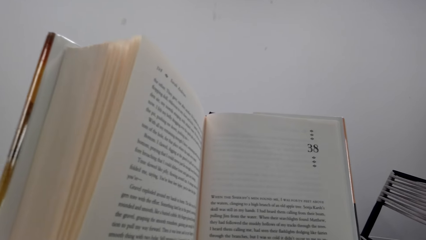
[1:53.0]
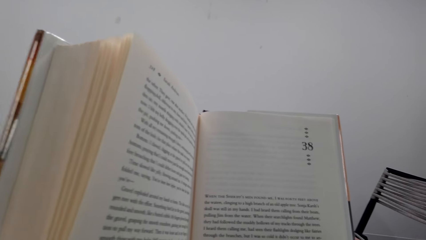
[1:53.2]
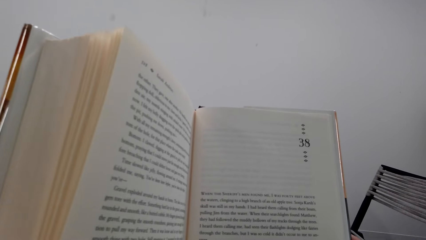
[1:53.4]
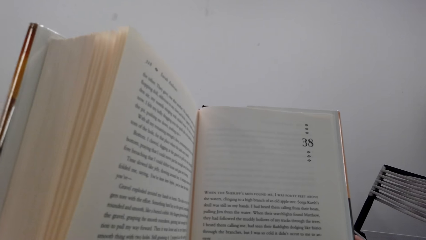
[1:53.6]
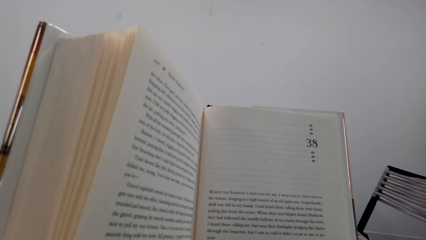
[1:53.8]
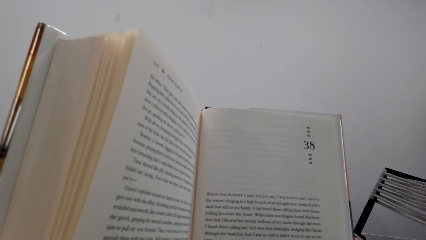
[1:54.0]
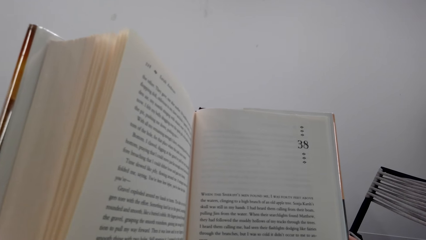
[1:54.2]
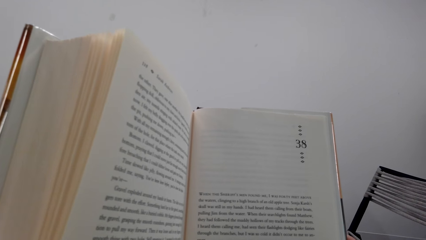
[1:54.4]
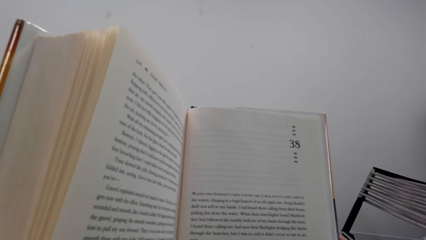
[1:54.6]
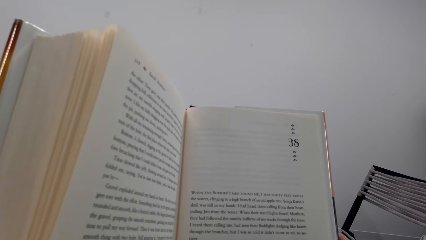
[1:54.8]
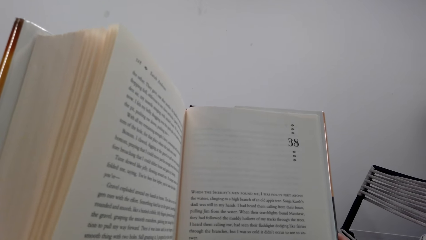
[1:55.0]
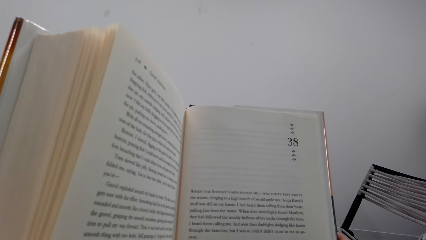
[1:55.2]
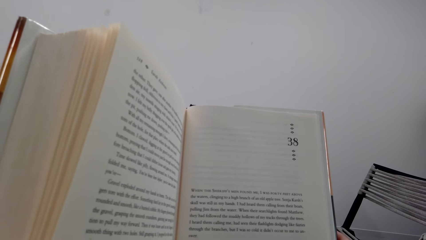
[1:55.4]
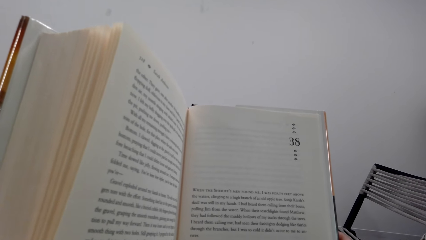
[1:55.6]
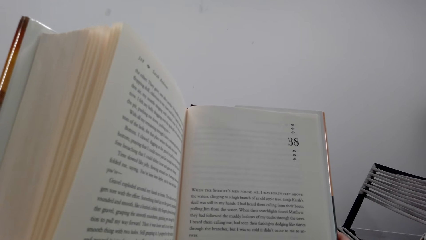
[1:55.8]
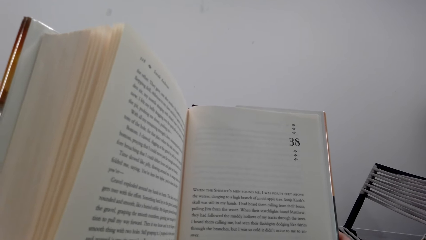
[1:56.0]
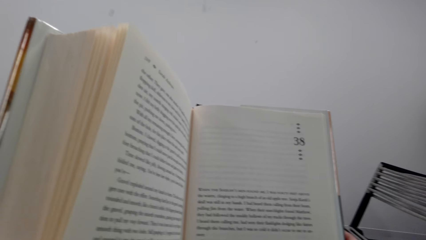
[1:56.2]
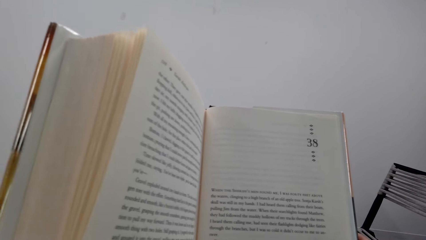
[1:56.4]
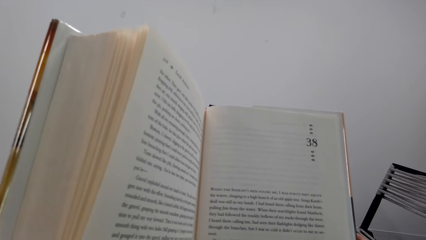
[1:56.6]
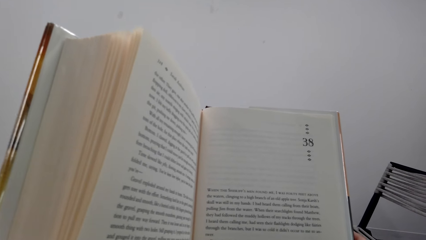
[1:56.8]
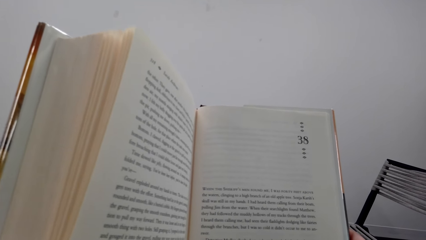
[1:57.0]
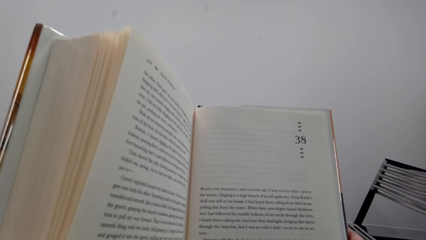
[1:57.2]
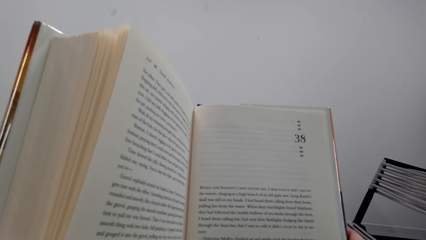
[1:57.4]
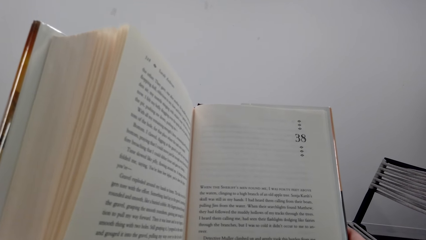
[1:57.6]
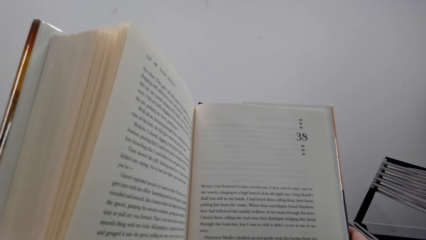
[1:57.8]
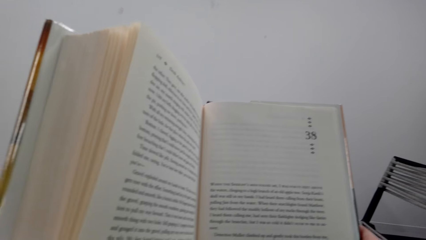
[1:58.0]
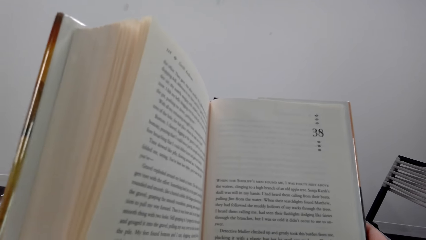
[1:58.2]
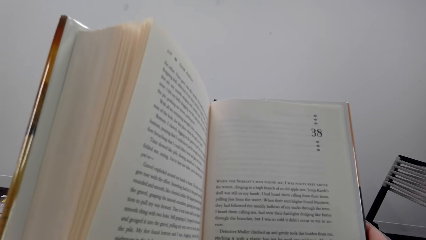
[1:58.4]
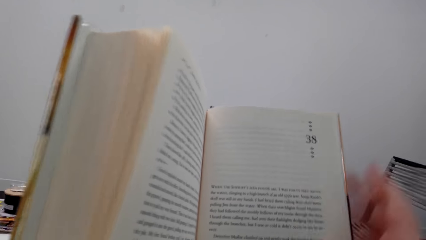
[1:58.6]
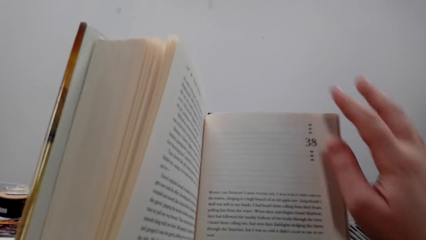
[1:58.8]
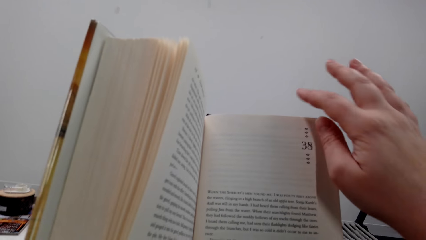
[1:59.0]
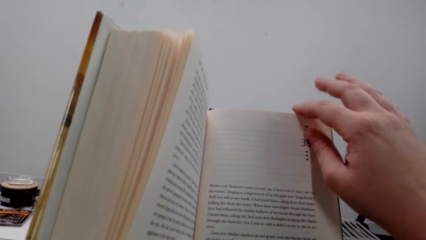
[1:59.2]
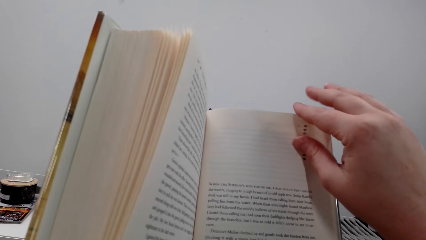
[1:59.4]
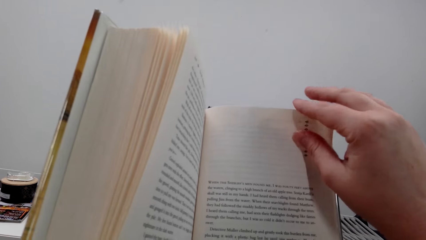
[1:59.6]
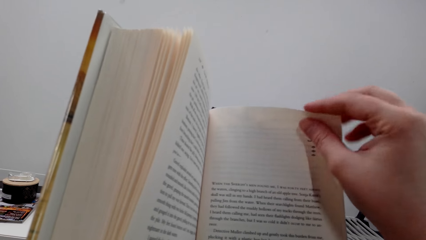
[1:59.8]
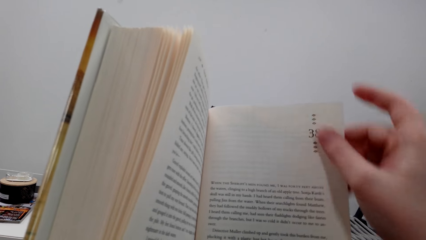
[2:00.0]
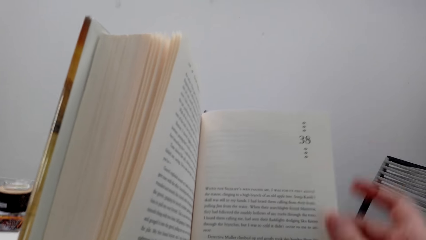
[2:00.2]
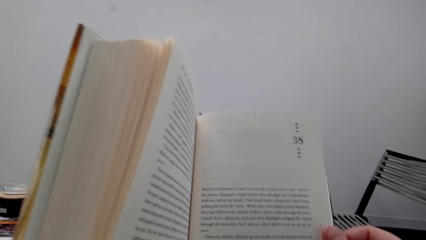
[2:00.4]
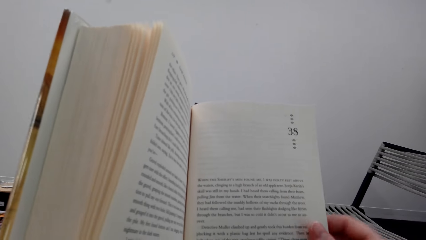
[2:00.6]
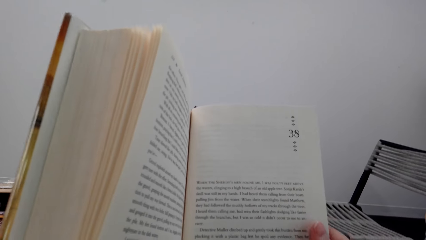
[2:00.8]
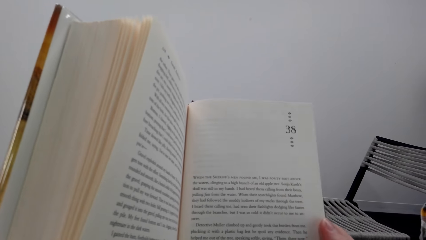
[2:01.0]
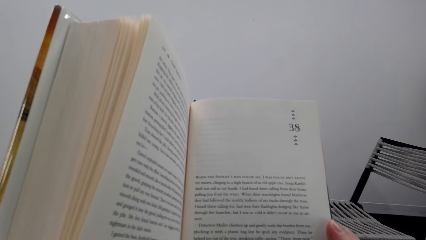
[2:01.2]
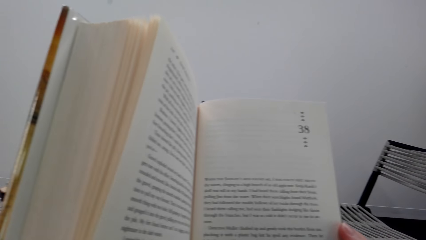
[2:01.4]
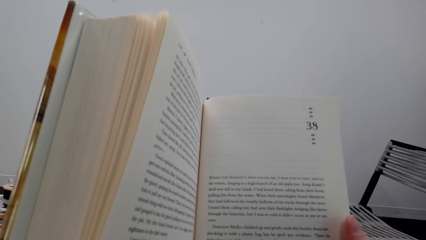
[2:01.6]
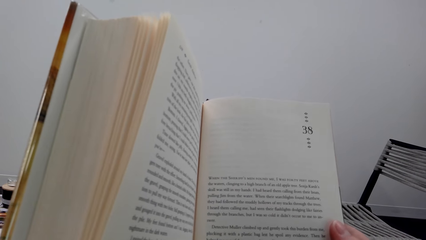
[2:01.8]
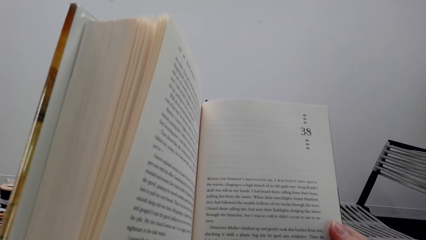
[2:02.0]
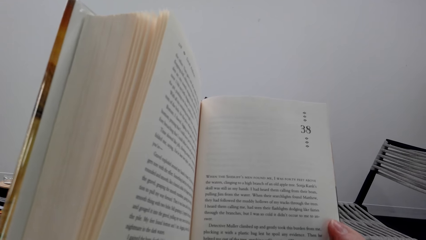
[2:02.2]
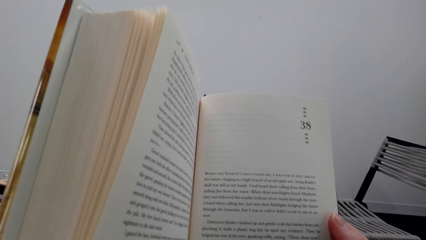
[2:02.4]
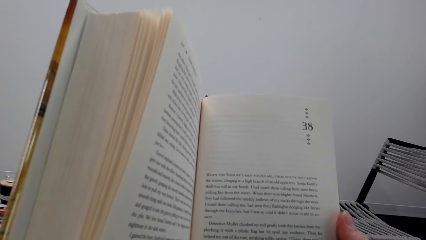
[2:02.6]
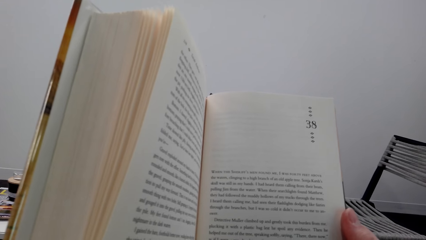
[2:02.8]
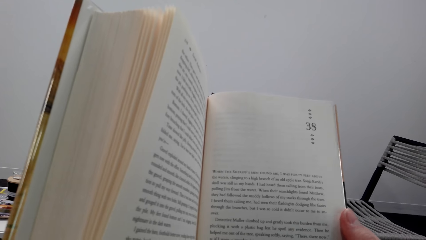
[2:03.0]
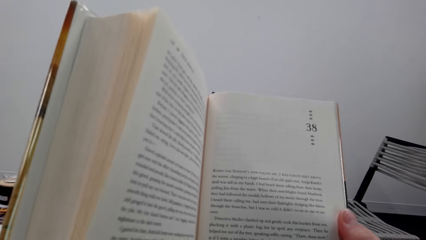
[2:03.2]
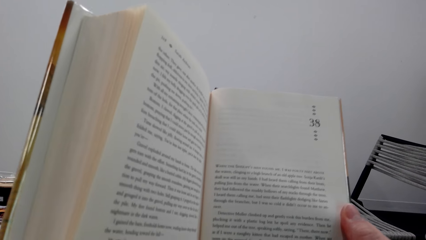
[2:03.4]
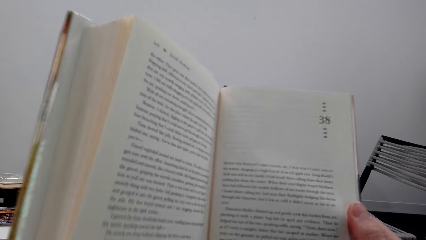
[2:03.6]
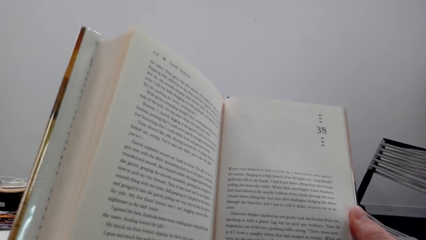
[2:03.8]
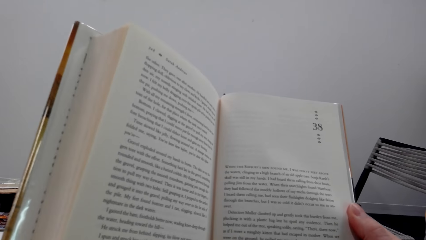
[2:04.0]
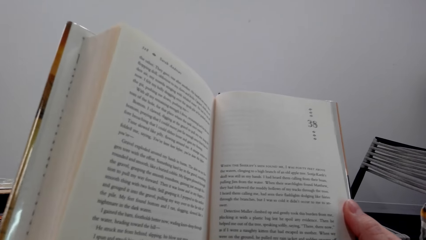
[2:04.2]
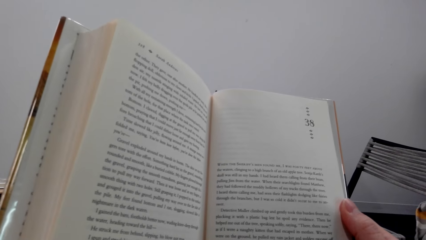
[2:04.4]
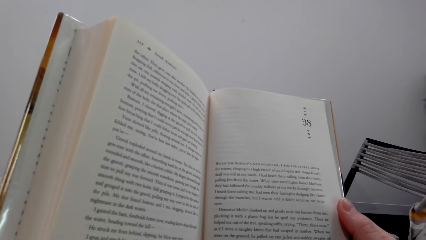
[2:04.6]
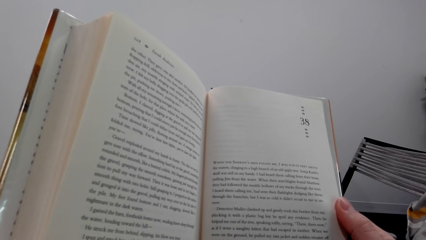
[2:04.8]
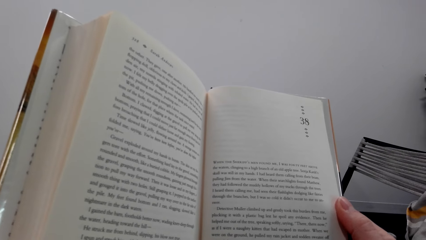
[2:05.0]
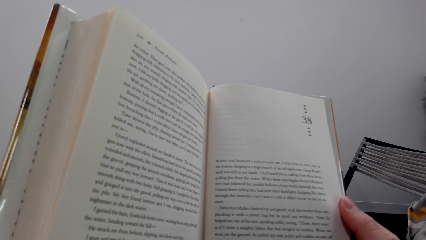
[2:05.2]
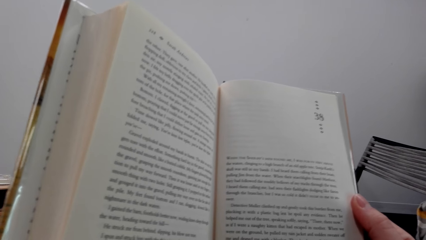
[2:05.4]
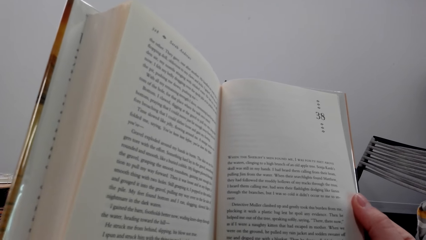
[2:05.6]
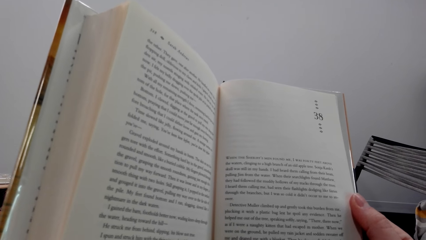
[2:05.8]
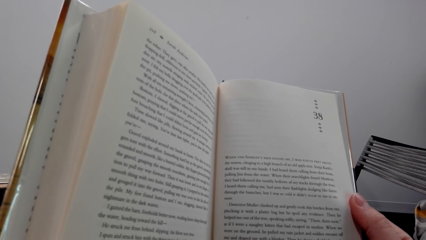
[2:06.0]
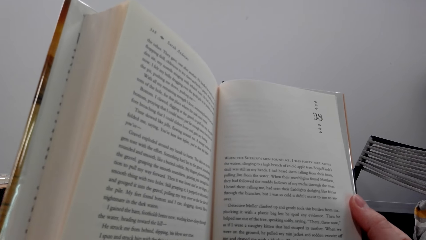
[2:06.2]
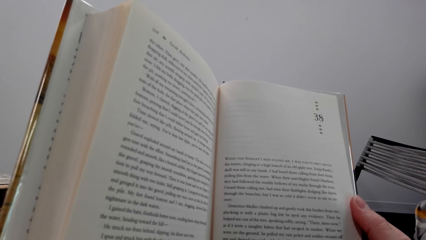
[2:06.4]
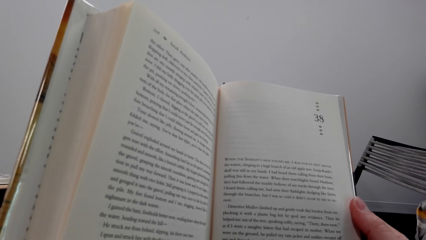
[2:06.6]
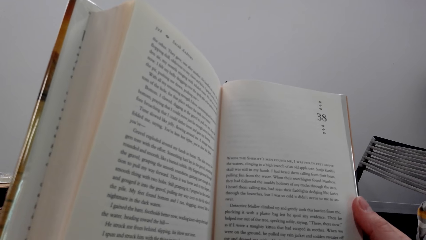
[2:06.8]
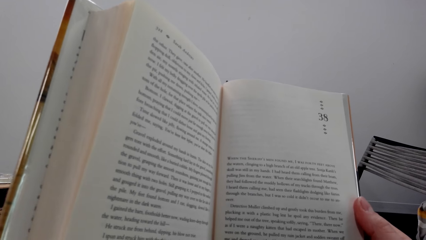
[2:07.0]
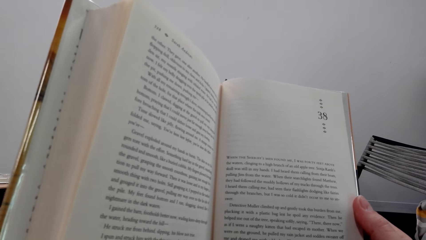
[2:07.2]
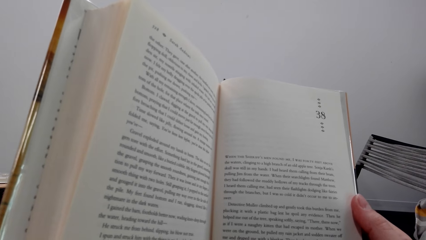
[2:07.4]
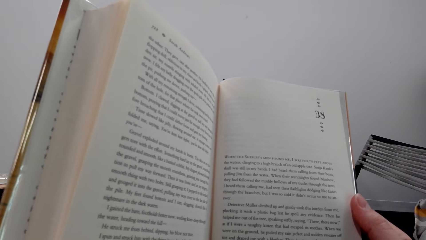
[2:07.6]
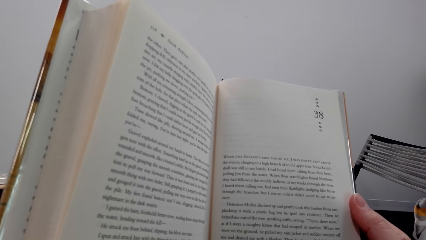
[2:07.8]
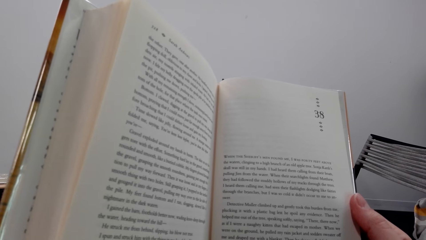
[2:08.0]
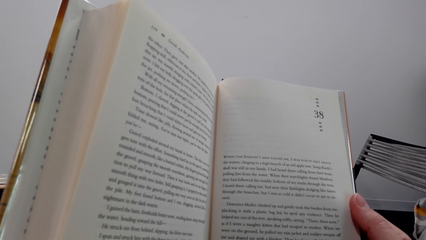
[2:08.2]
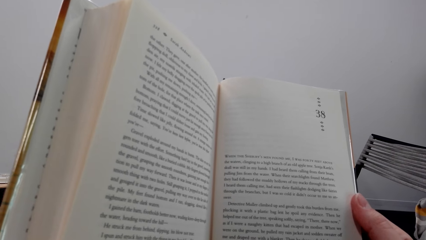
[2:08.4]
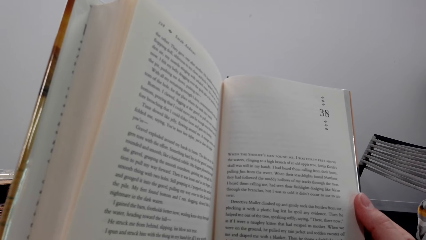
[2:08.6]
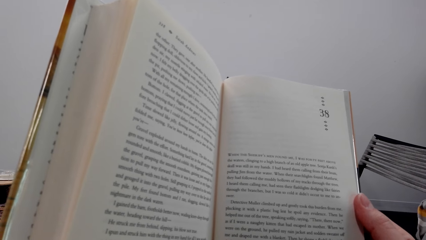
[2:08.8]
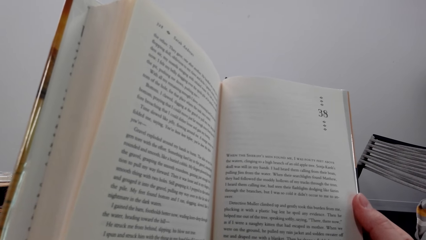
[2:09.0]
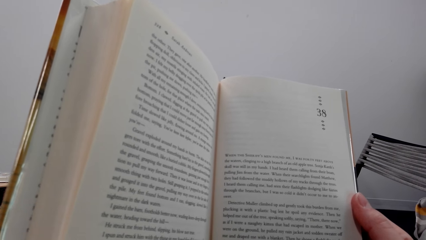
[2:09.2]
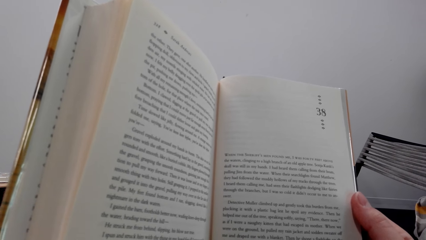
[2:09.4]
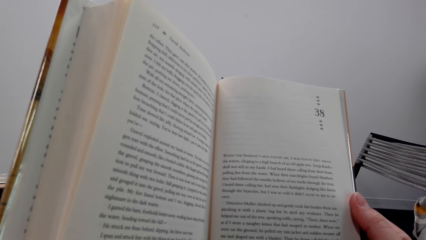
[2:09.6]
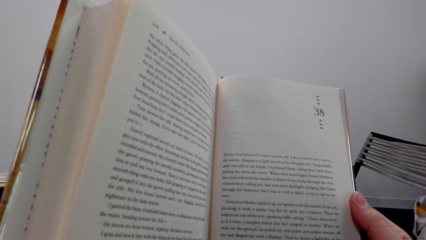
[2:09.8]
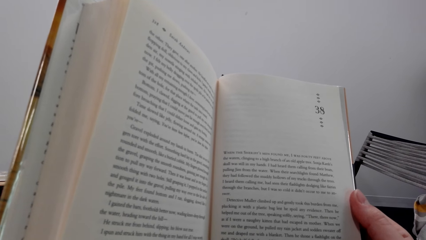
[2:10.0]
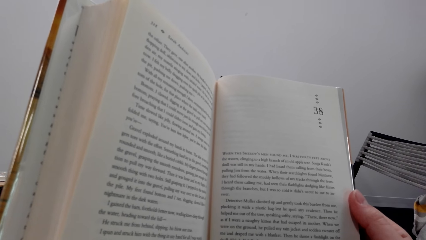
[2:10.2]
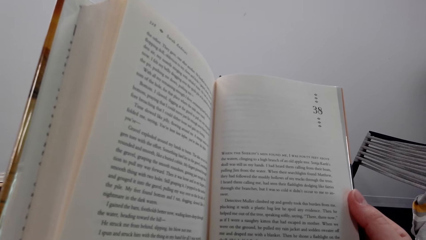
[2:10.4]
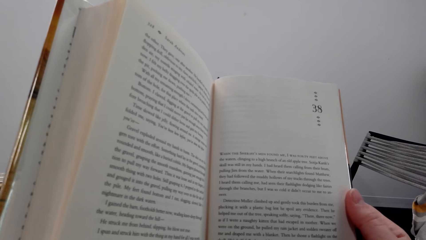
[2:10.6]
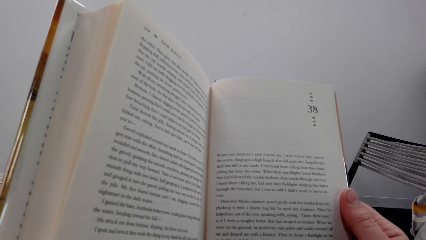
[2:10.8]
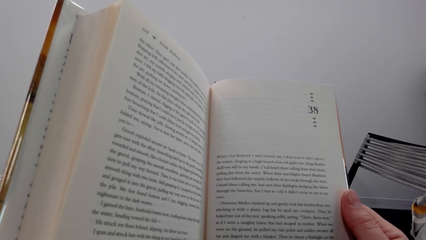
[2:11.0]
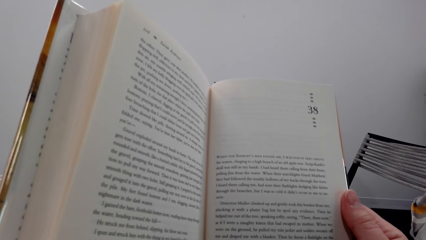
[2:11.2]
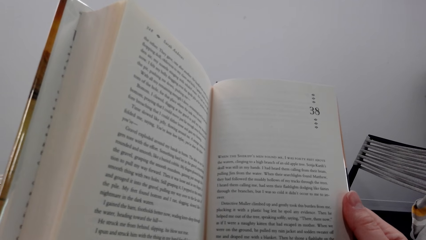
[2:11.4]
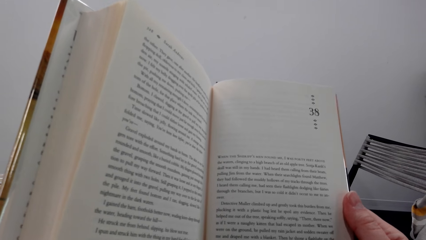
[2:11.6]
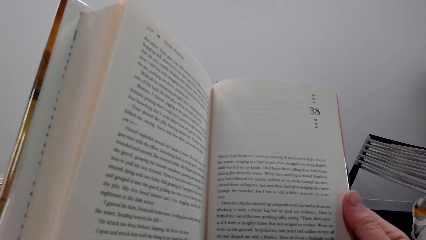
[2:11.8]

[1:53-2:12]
The camera wearer reads a book. They turn a page of the book. They read the book.
